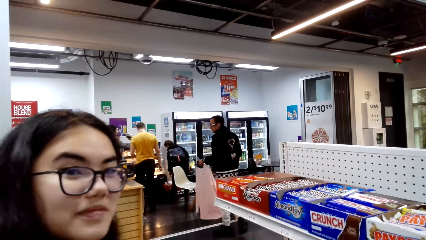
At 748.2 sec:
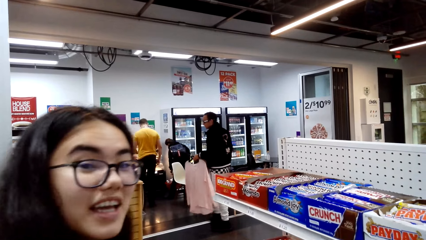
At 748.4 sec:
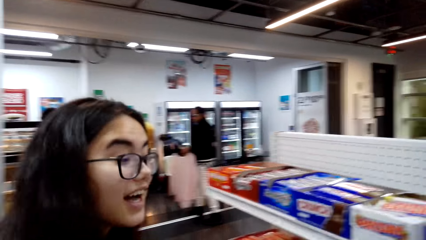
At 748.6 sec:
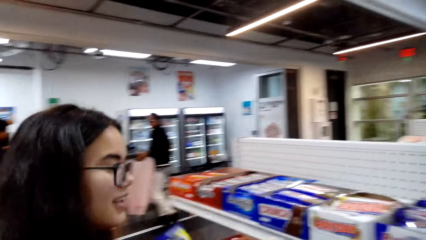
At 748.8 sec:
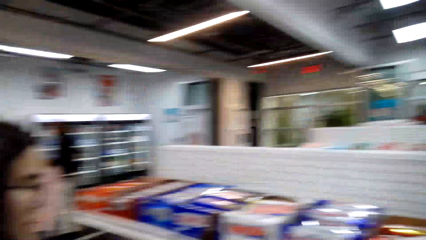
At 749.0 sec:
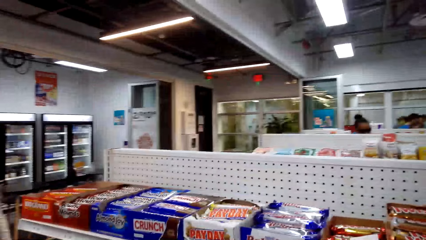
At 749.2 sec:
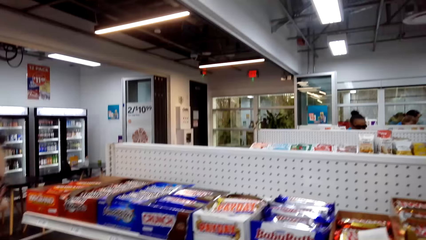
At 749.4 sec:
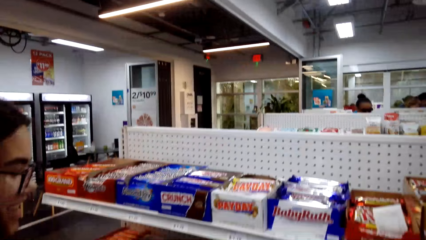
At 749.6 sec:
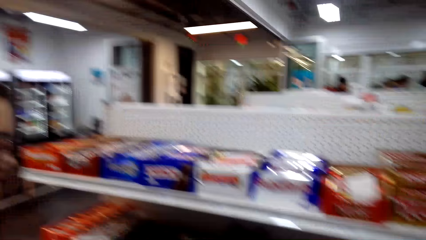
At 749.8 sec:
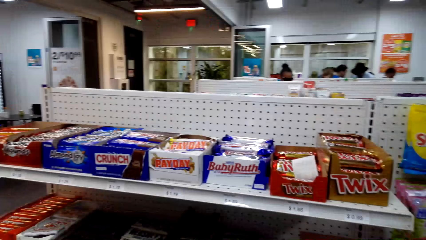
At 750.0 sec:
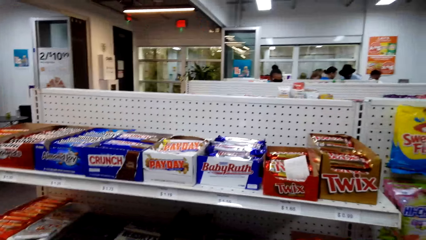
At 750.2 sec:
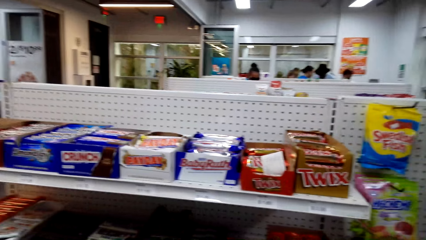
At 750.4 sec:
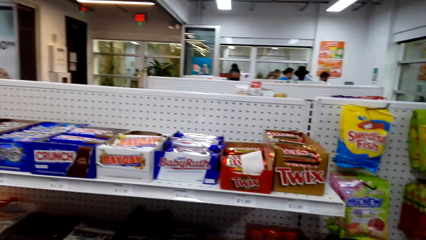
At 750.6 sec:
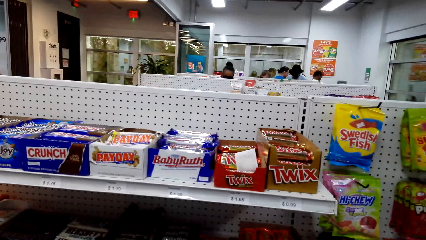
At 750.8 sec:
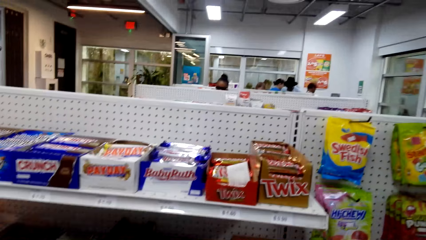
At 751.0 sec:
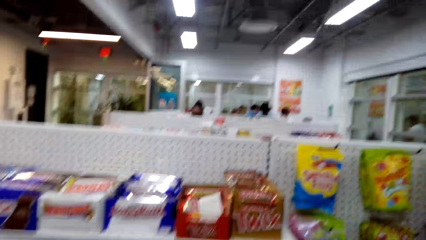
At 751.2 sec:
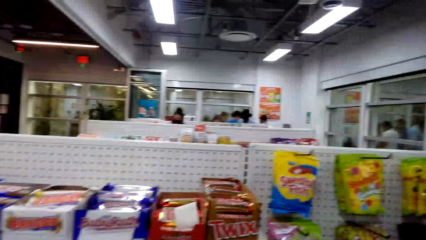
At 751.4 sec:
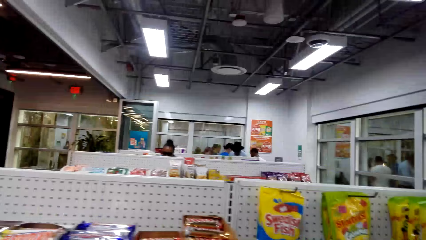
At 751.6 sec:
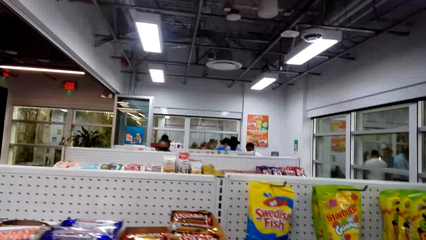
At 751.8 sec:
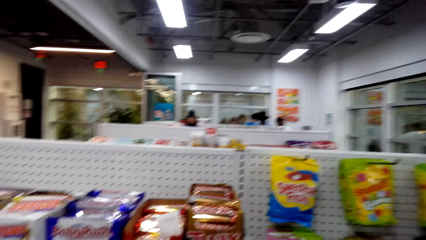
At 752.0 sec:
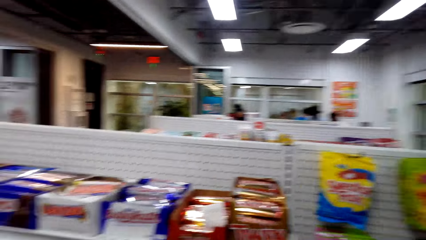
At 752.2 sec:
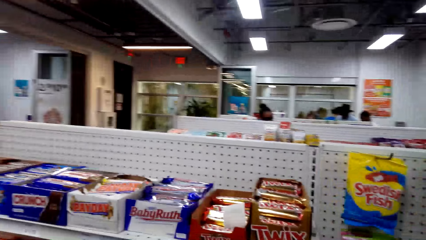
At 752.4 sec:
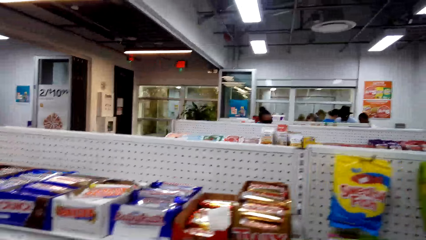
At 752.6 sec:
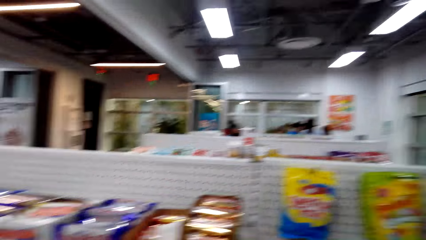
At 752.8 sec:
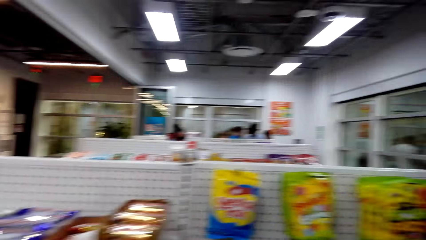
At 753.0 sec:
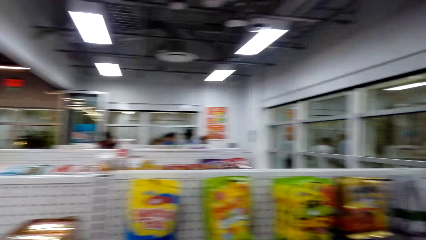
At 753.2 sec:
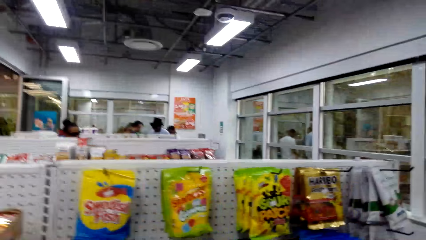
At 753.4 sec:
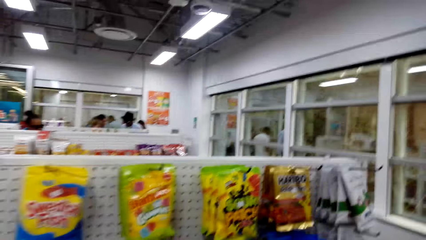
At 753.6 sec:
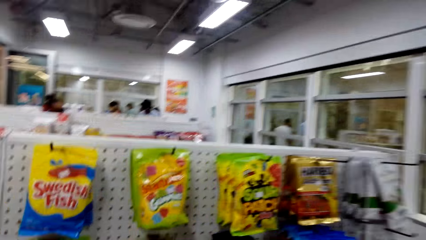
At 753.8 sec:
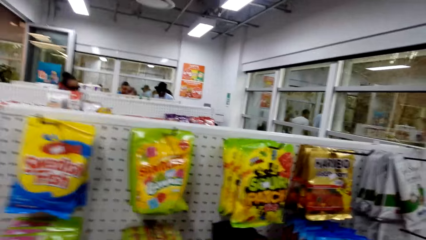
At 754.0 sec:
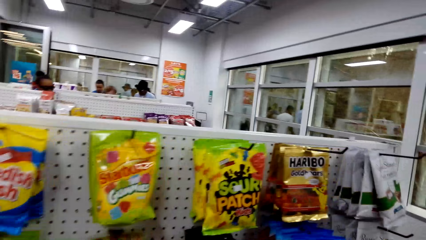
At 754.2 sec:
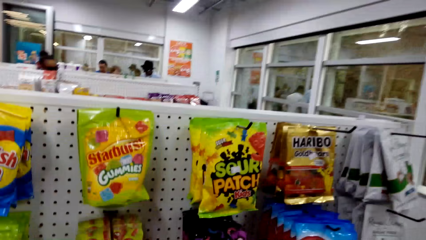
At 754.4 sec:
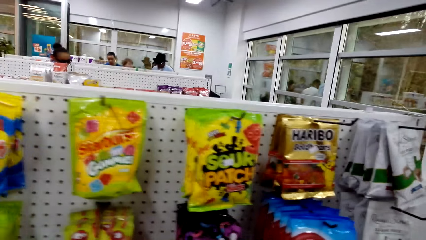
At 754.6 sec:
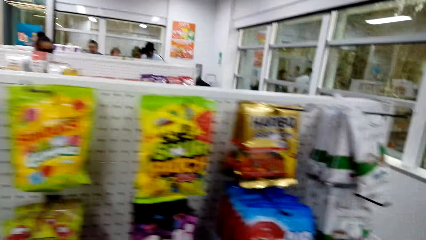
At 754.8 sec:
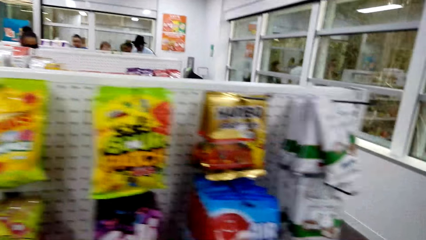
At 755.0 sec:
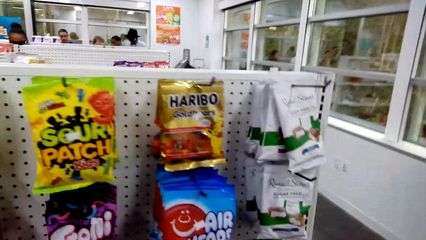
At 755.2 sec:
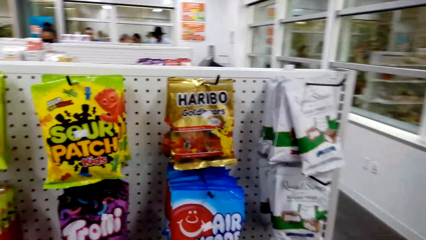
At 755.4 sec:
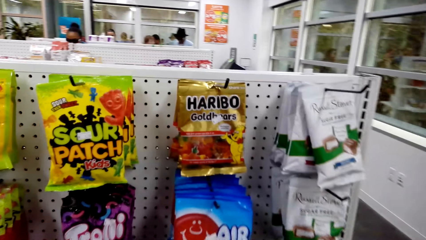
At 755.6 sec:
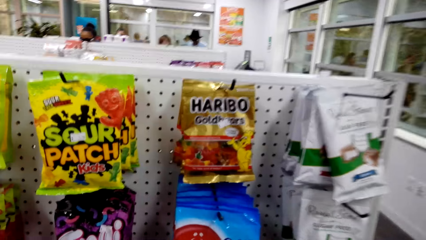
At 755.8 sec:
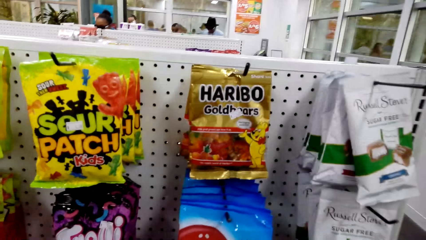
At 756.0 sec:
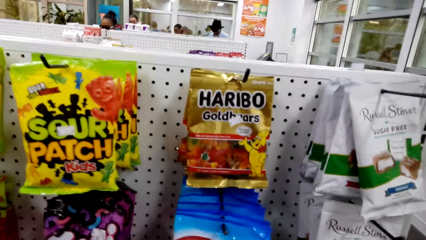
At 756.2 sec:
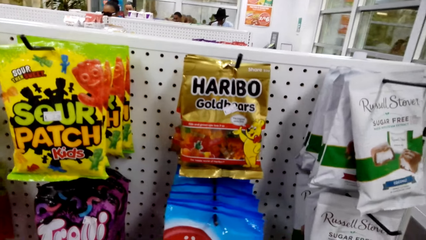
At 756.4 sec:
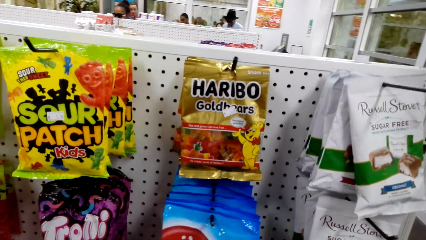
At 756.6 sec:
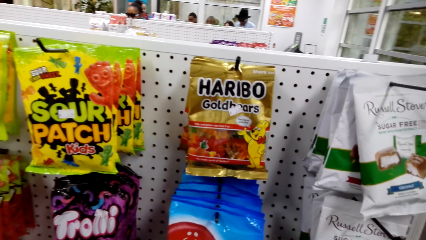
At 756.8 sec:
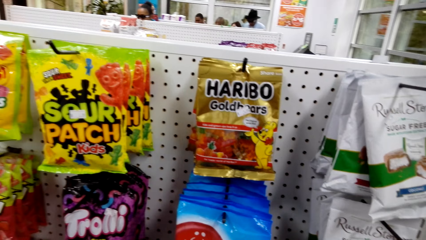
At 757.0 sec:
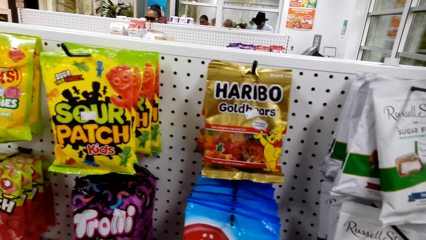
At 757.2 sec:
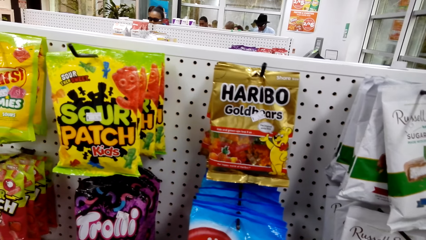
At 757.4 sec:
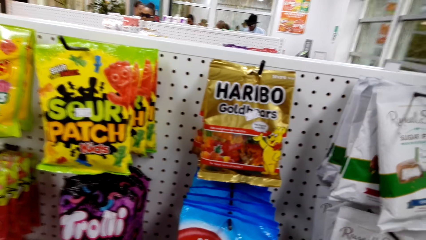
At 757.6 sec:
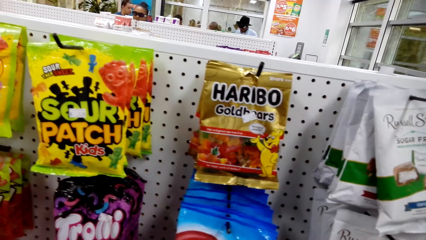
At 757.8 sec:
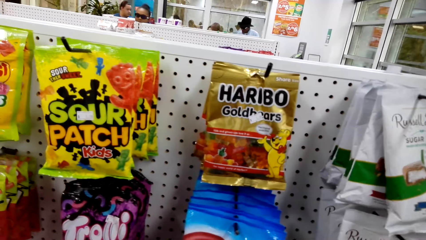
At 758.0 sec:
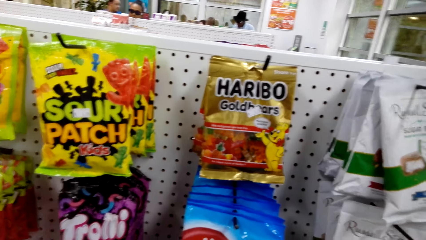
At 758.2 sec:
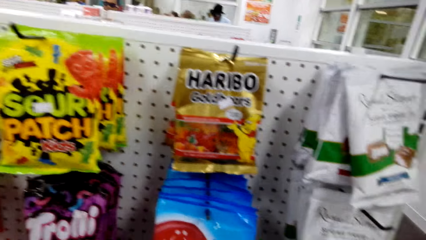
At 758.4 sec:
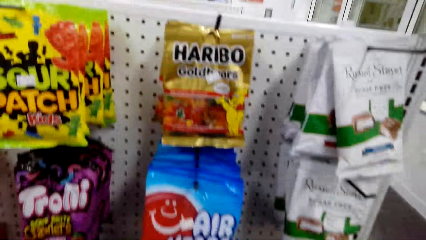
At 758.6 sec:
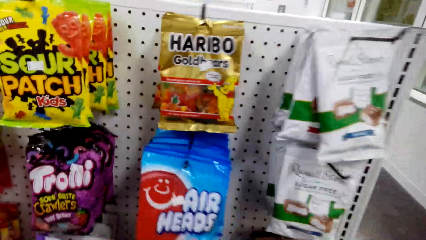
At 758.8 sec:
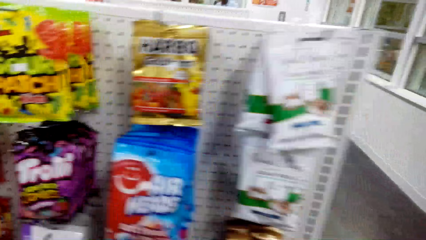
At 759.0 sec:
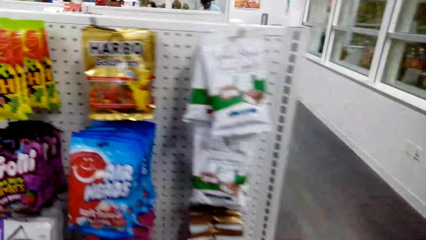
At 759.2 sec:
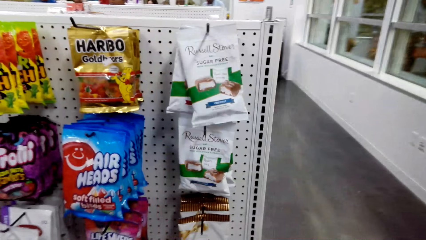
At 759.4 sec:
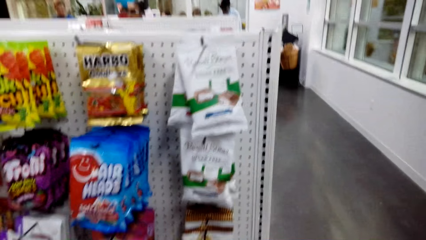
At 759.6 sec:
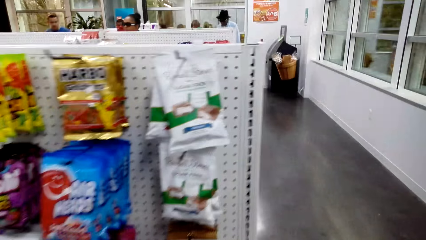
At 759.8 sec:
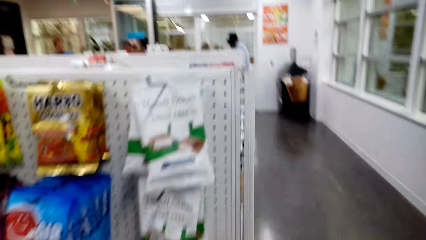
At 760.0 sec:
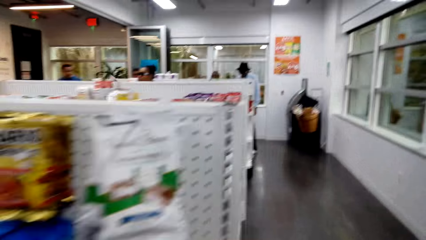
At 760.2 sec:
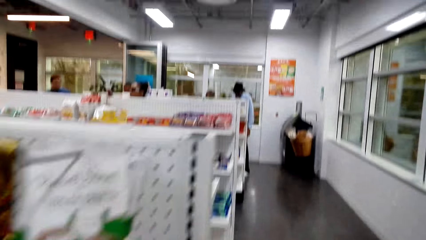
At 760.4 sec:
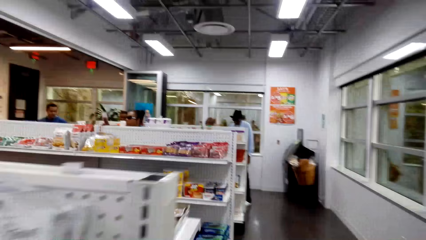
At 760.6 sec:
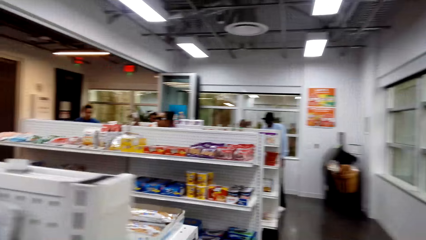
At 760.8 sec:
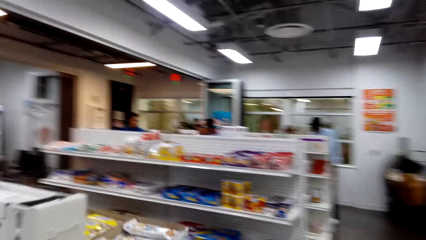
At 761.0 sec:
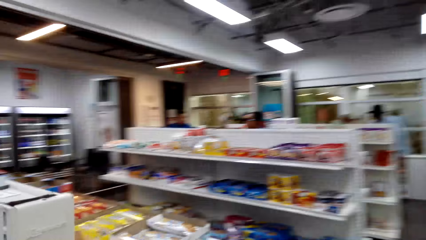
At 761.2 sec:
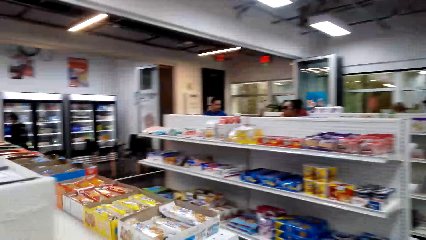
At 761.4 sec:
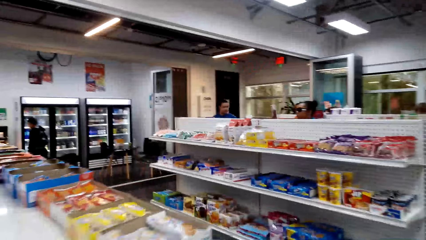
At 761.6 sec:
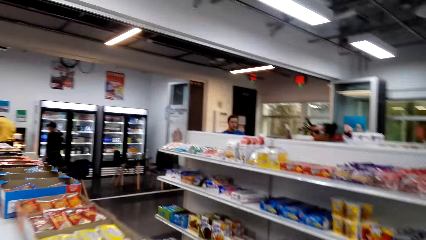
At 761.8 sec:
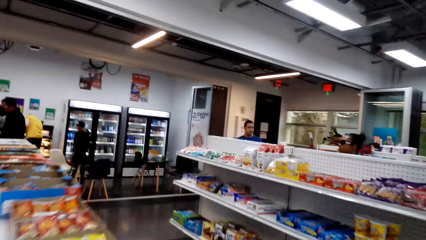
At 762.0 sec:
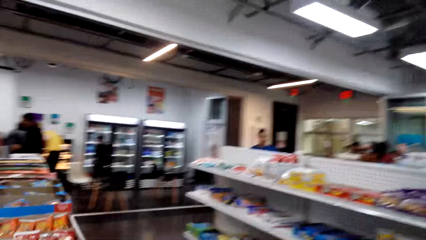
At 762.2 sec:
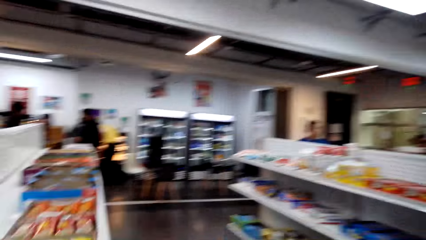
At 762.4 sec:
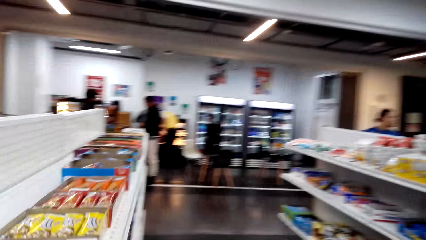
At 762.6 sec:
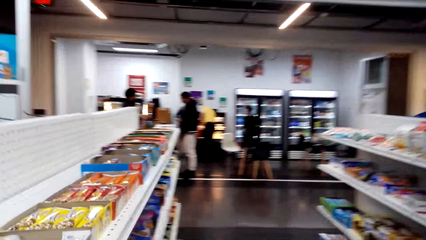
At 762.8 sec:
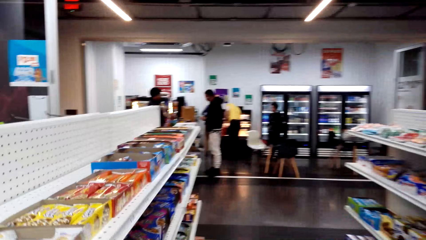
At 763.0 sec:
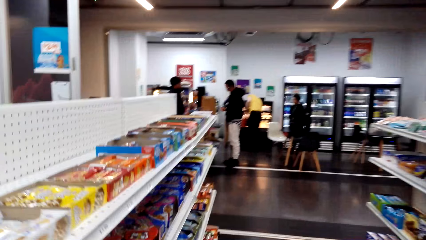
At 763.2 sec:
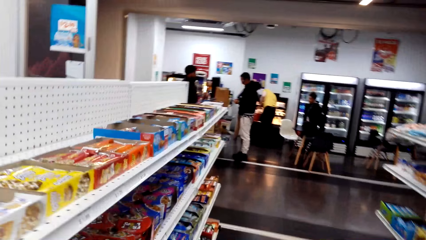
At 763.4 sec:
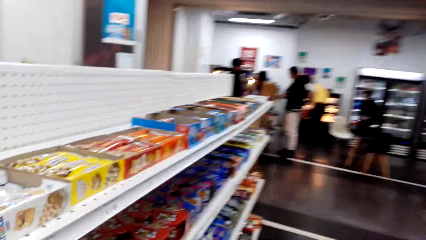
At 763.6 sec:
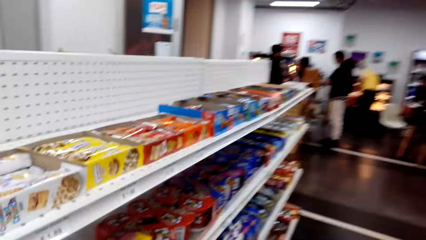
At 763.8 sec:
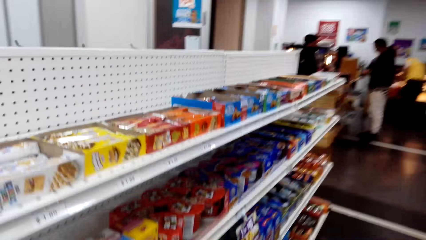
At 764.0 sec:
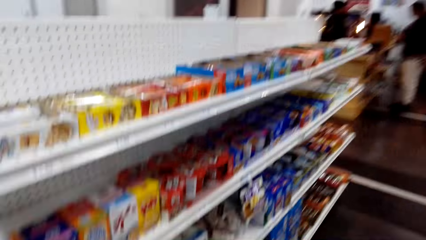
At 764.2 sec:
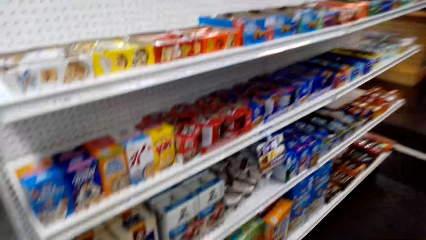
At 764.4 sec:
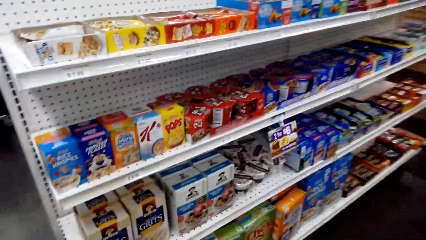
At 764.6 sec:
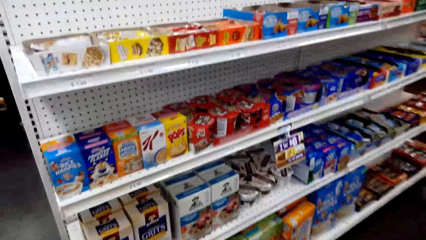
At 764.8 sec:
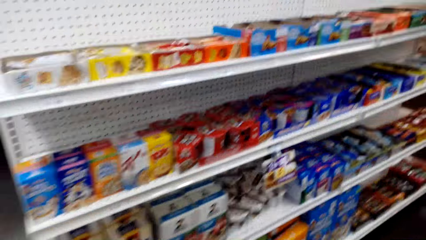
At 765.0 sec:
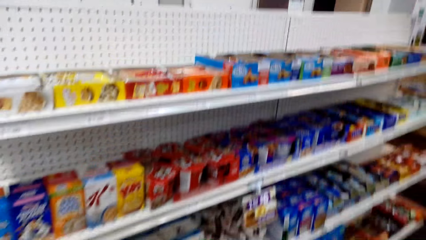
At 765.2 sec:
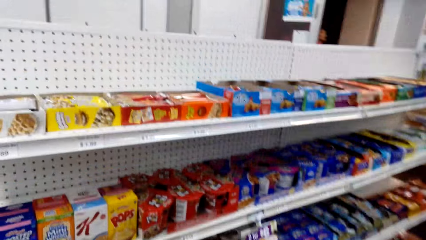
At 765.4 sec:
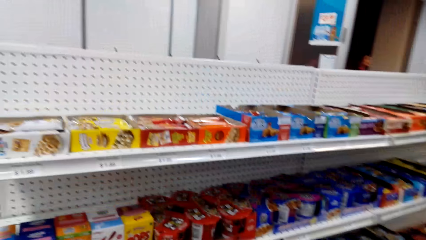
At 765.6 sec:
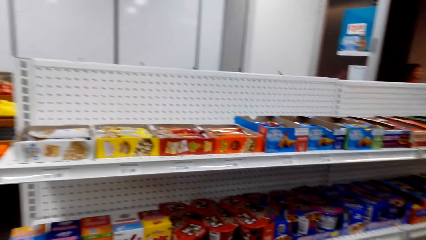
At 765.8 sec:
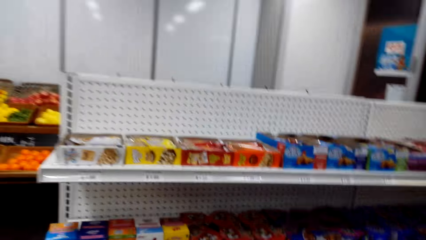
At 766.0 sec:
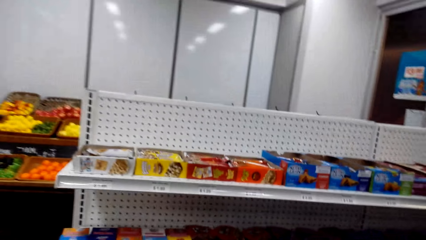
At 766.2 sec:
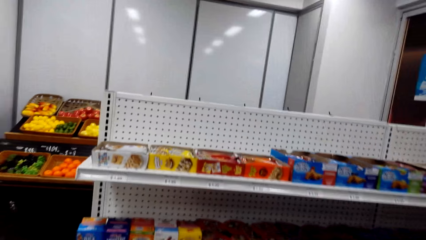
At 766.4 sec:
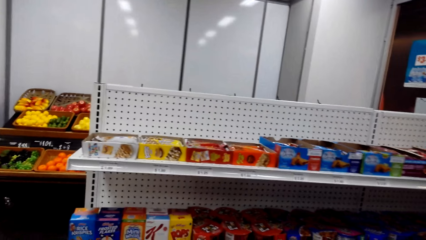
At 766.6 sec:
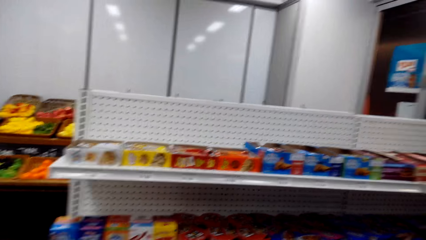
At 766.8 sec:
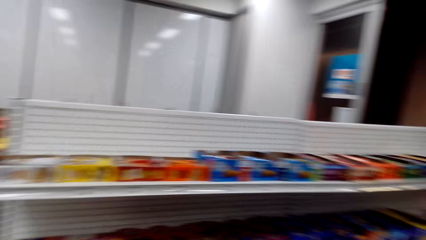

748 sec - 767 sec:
A person talks. The camera wearer talks to the person while they talk to each other. They talk. The person talks. The camera wearer talks and walks. The person talks.
